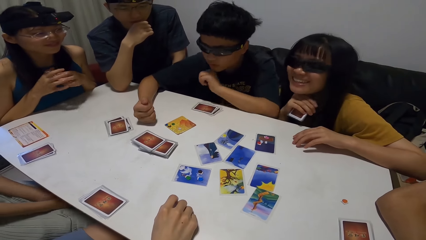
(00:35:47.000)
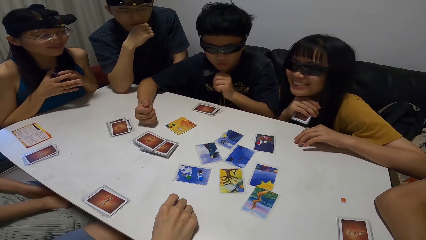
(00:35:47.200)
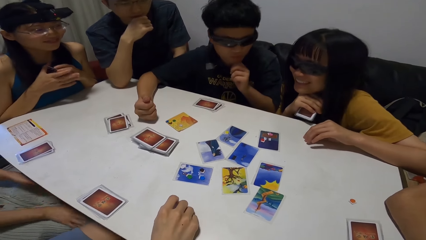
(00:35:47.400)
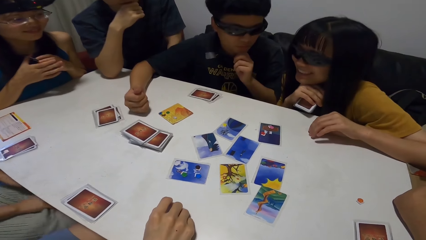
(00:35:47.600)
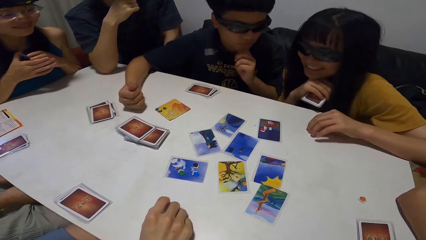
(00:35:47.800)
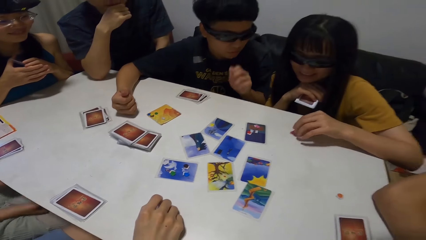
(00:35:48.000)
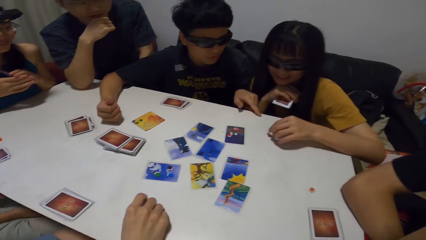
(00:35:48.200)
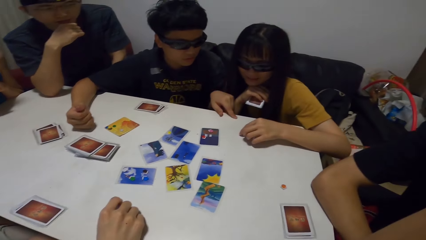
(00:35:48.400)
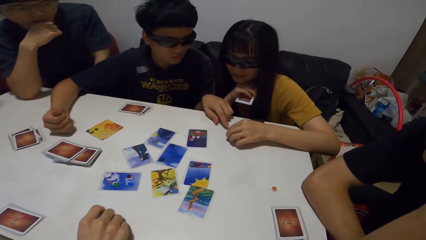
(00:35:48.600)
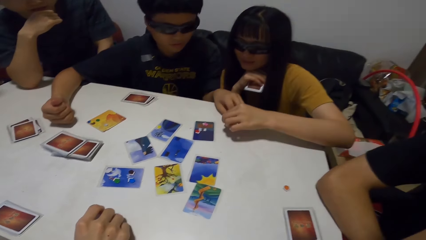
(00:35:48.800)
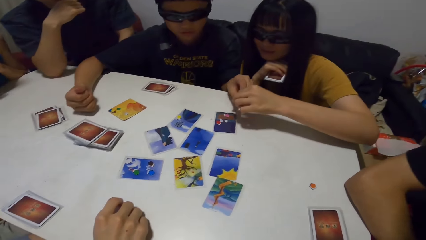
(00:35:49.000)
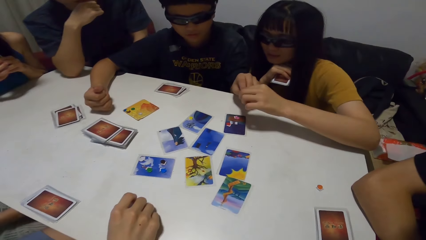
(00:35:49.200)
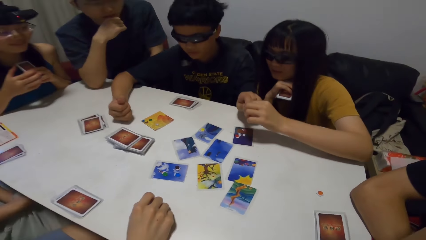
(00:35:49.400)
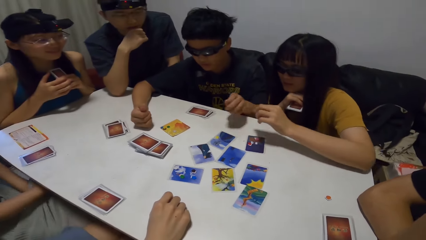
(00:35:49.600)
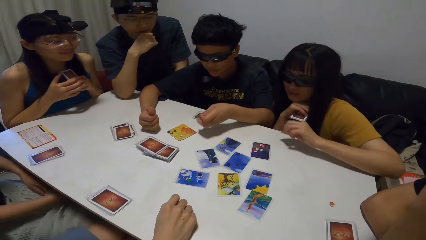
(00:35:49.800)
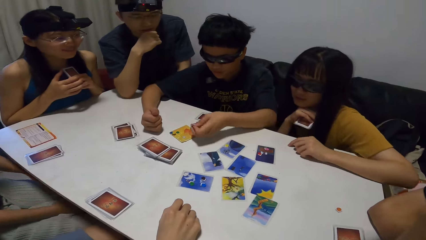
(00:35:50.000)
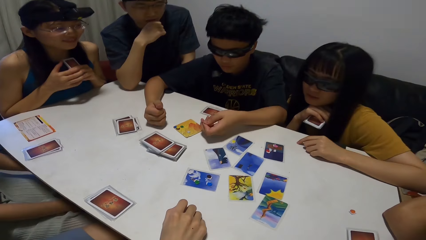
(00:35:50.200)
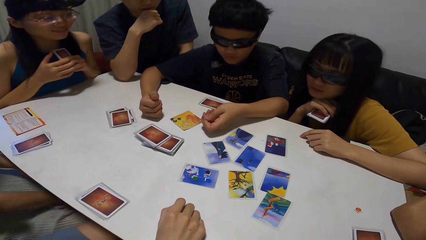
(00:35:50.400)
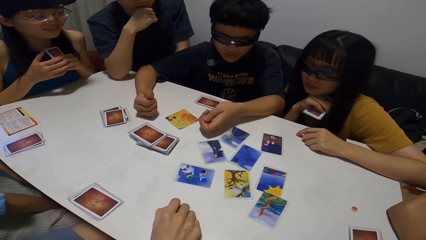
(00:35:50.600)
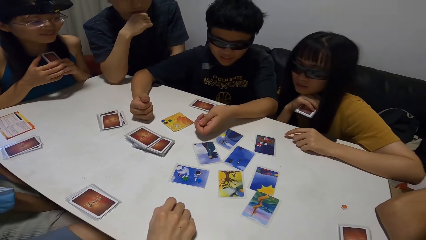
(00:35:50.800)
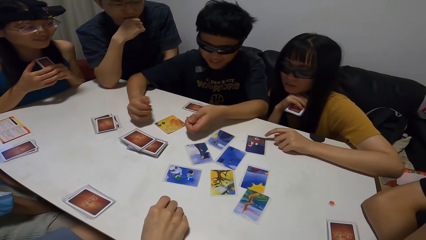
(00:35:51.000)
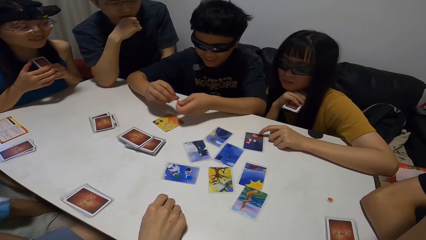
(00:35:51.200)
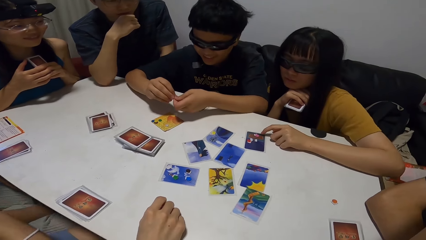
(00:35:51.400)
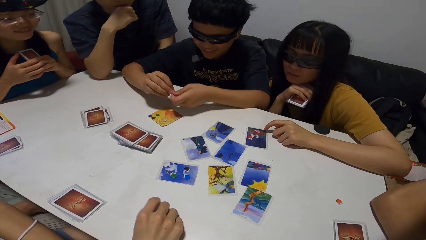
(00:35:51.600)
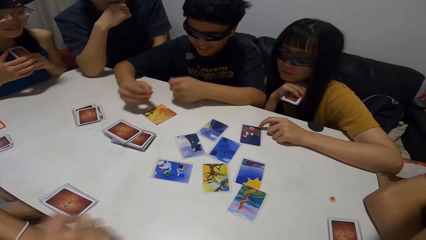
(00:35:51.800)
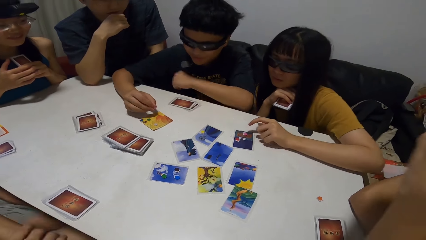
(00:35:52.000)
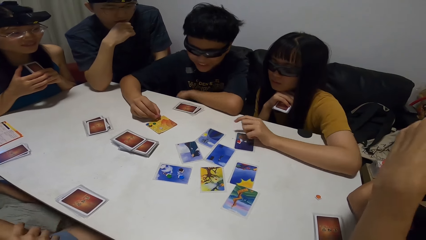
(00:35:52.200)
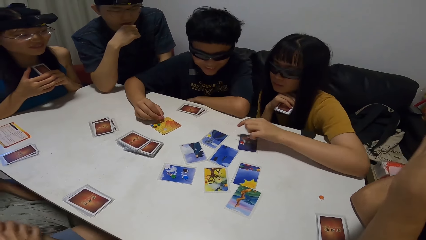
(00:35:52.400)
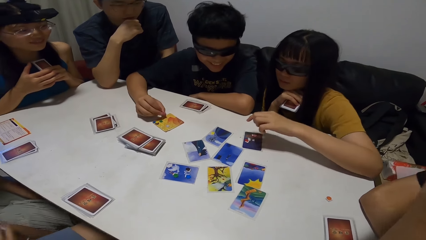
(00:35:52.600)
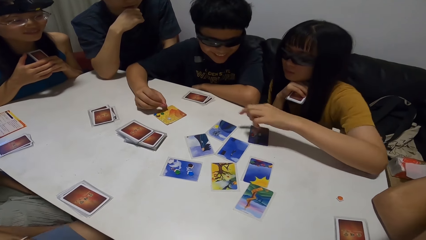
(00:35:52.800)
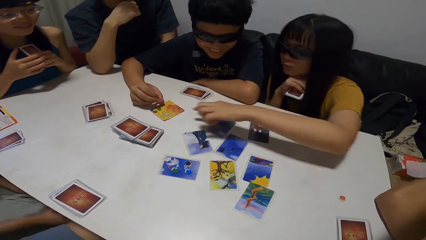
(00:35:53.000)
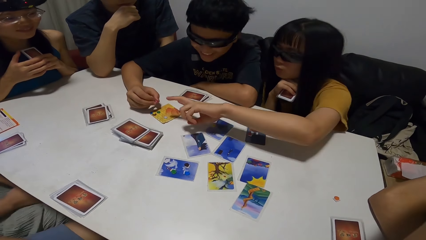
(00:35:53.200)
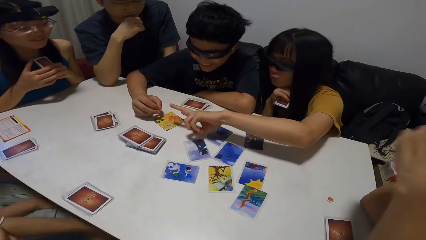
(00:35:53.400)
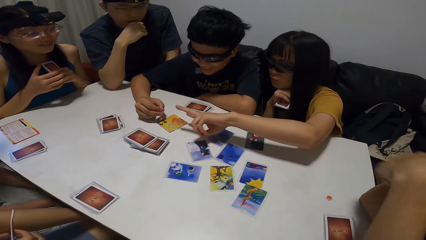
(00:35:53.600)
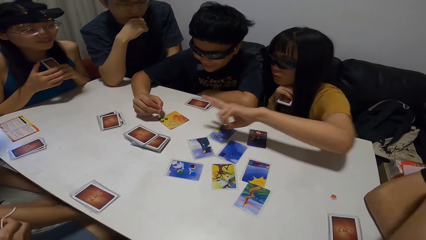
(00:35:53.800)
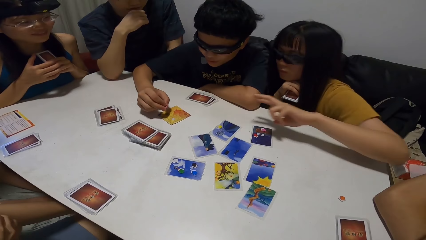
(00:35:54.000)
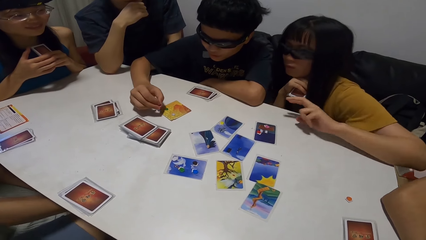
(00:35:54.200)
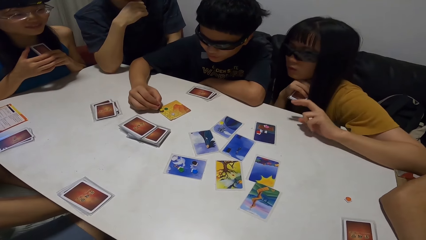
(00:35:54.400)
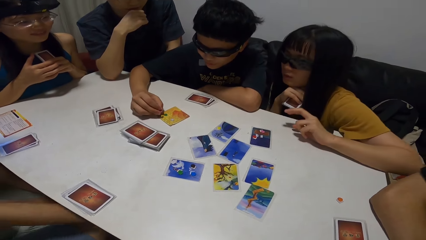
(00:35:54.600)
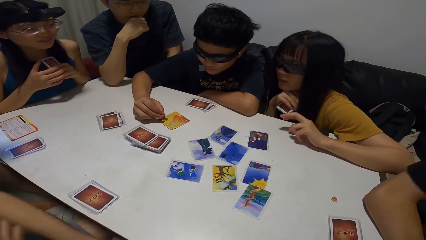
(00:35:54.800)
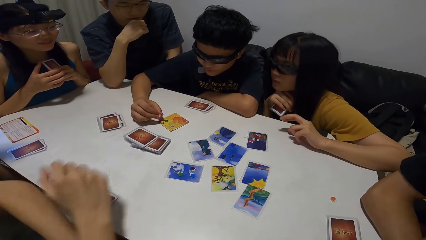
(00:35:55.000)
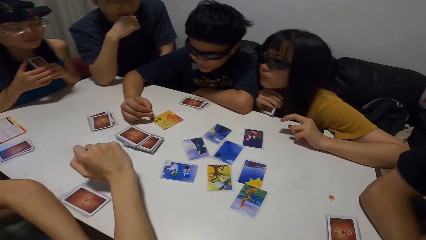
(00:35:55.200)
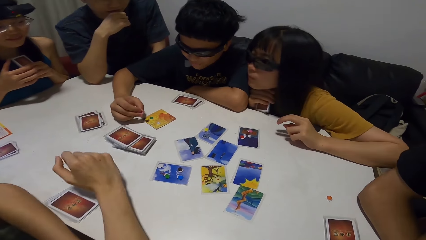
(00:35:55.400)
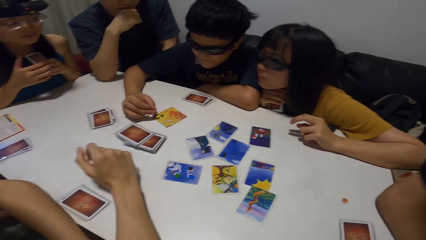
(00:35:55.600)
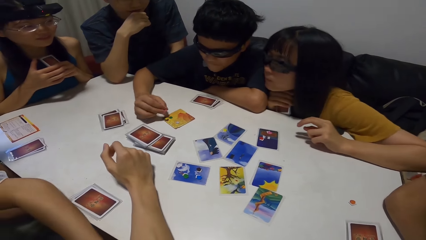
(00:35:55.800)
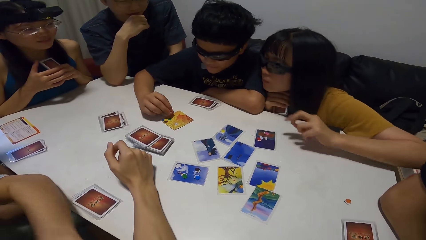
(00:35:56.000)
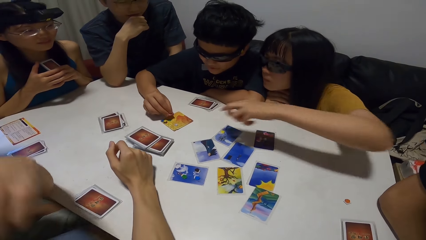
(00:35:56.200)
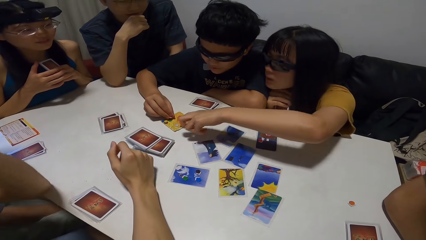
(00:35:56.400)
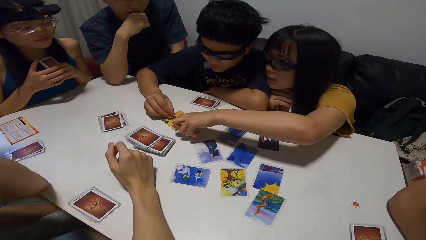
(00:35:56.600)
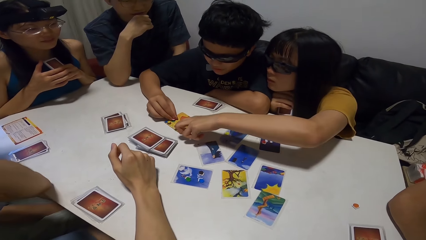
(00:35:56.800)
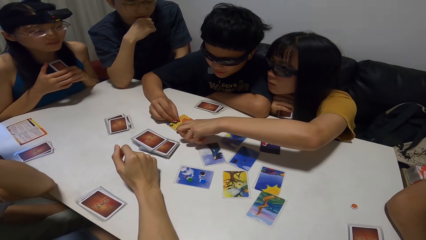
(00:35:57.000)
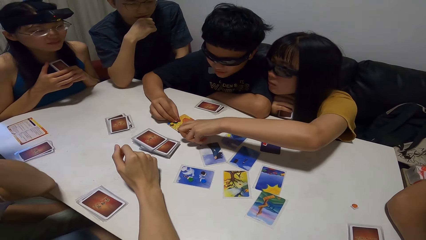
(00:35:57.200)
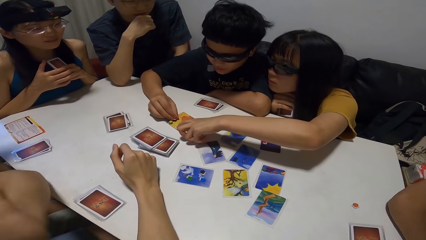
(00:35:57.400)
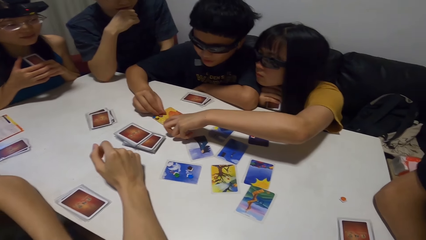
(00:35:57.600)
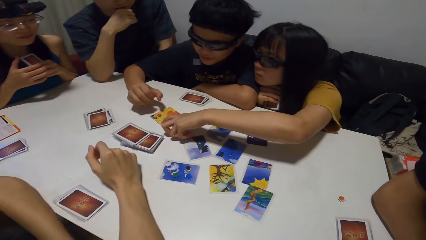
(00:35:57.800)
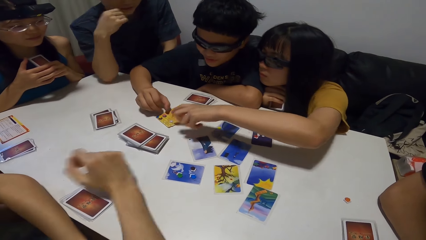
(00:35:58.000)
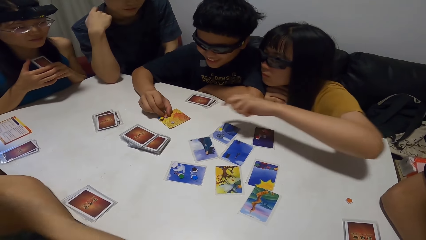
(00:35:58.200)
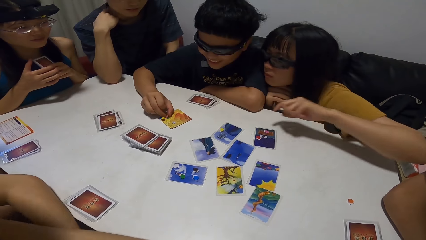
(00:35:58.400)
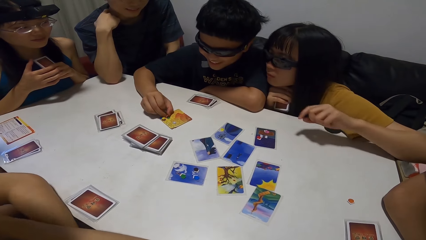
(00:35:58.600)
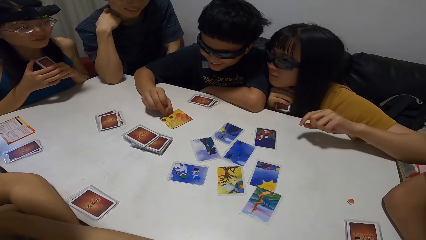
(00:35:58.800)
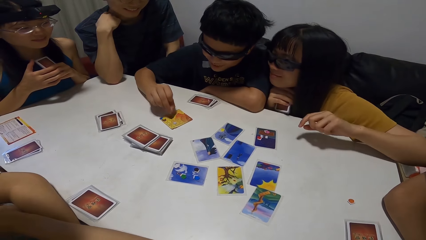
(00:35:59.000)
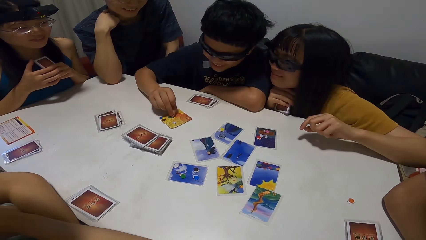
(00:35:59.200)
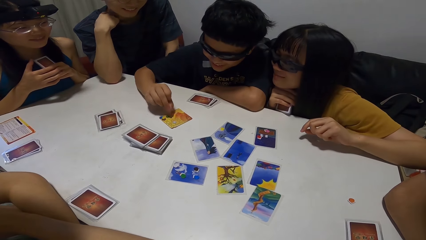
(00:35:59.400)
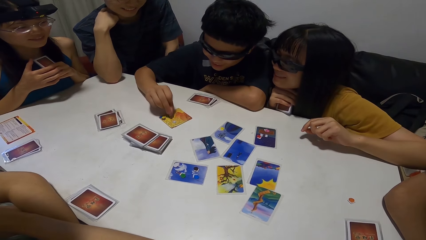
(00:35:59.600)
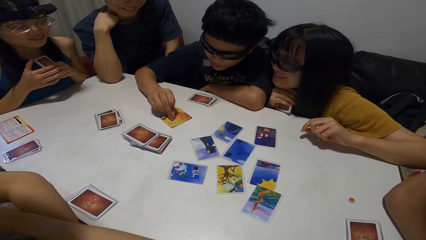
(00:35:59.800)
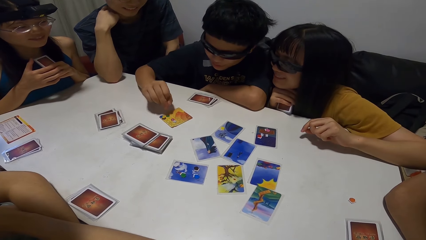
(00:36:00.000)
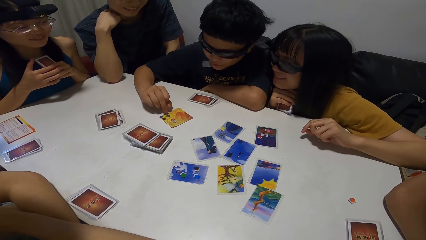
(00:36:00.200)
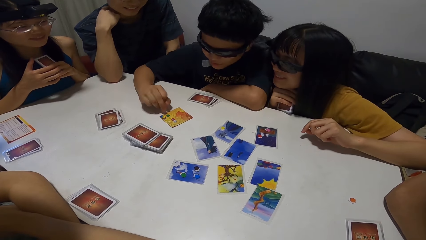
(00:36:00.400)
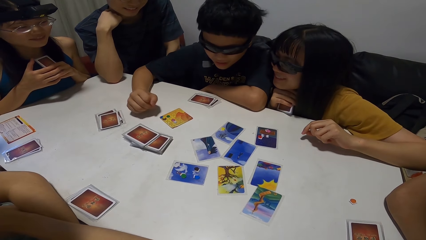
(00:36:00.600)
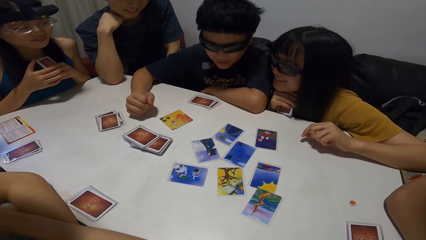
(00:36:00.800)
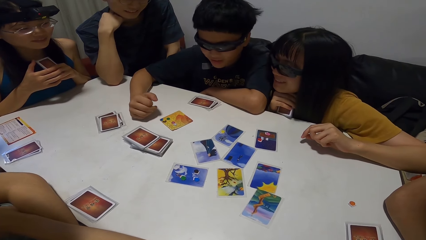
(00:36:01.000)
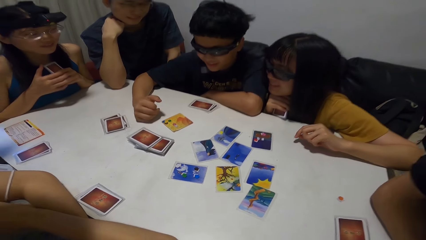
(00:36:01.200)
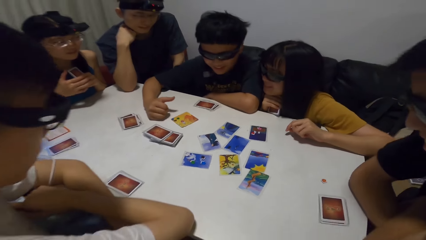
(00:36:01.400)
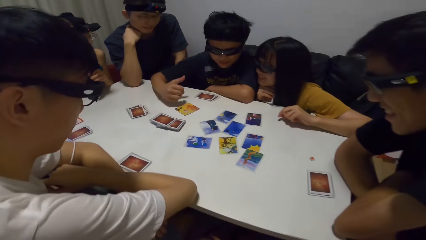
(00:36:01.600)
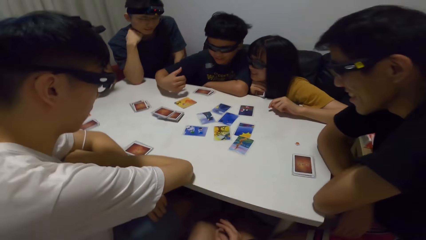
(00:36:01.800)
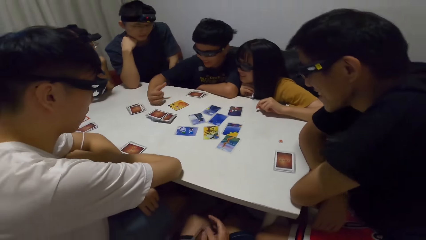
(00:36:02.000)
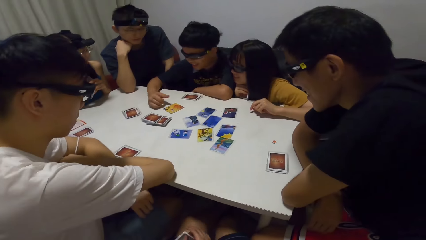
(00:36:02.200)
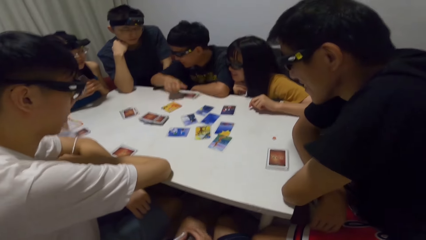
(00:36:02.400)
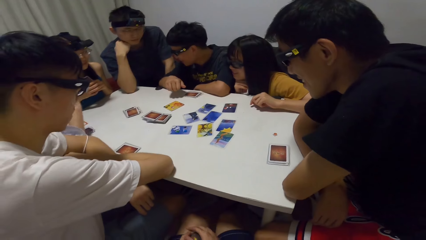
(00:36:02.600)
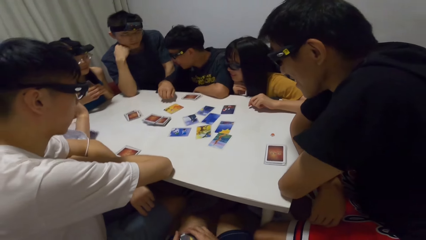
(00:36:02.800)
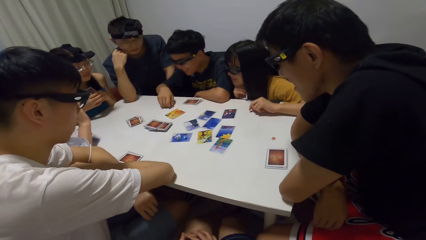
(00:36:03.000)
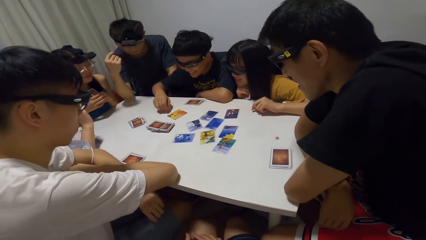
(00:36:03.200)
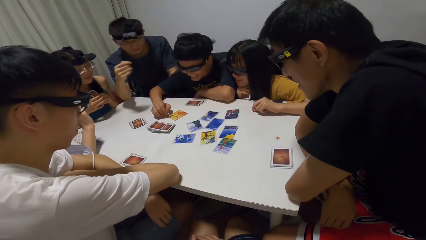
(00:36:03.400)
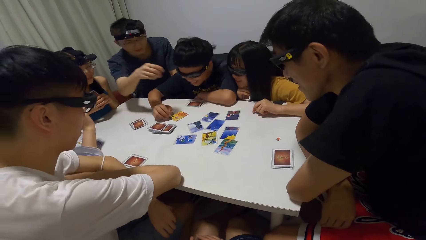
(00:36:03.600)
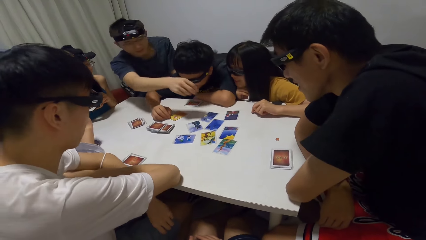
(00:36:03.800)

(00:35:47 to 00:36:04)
The second lady gives the third man the paper. The second lady picks up something and touches a card. The third man opens the paper. The second lady points at a card. The second man touches his face with his right hand and touches his face with his left hand. The third man drops the paper on the card. The second lady points at the card. The third man sorts paper on the card and places something on the card.
